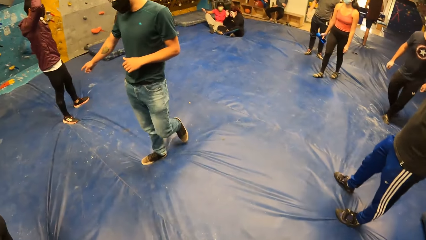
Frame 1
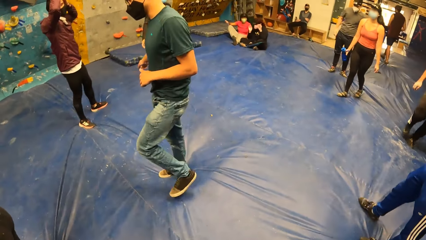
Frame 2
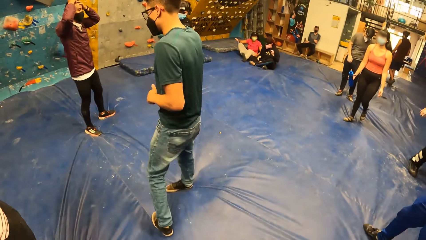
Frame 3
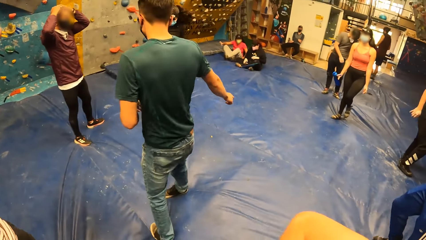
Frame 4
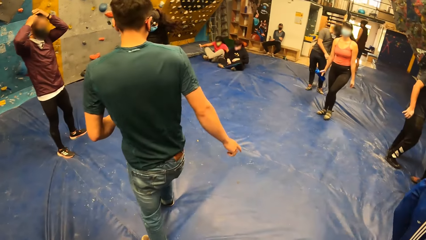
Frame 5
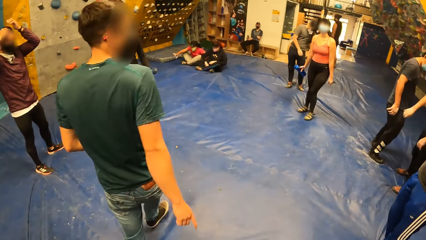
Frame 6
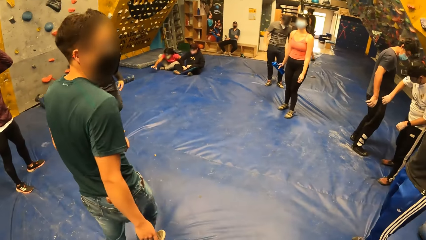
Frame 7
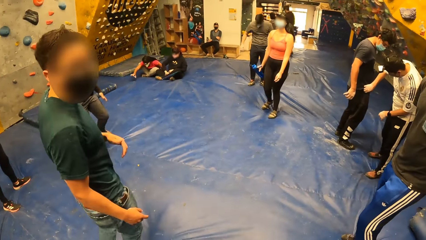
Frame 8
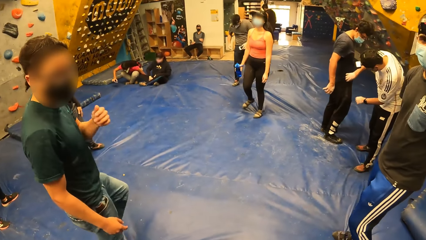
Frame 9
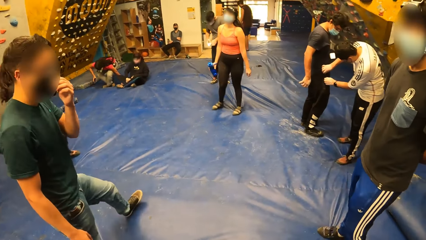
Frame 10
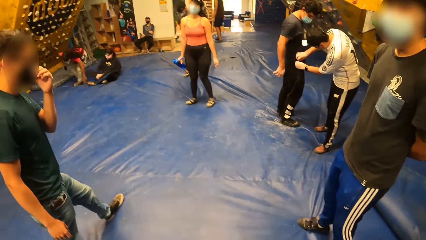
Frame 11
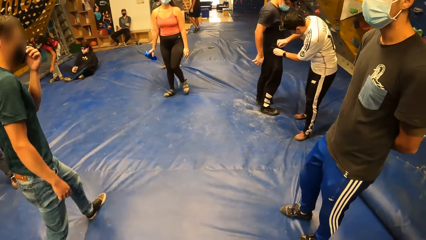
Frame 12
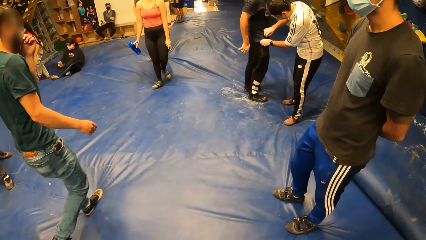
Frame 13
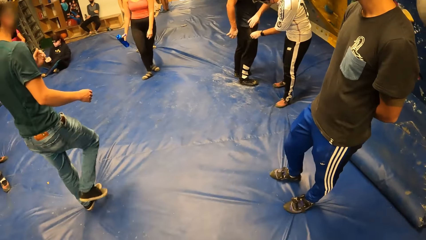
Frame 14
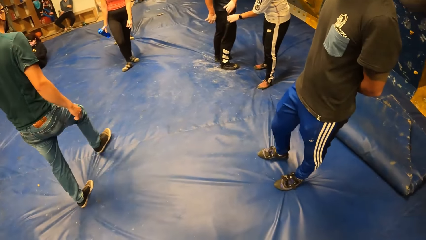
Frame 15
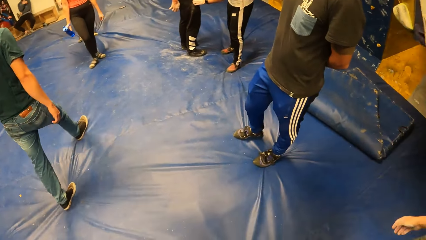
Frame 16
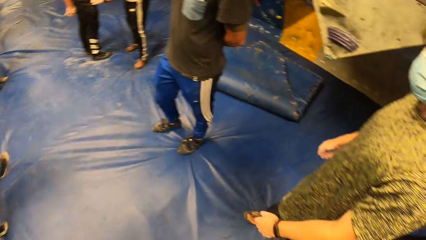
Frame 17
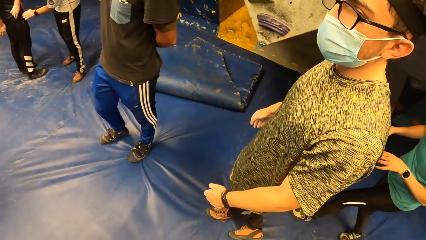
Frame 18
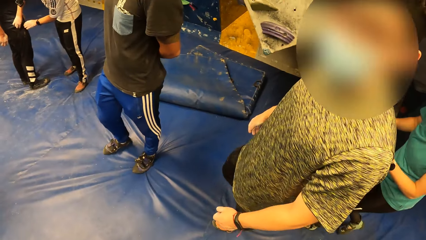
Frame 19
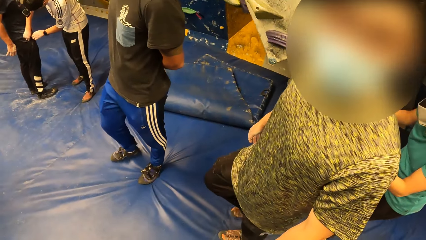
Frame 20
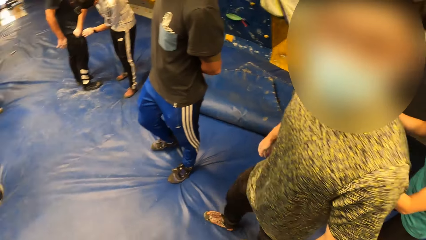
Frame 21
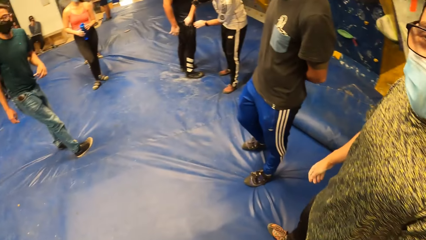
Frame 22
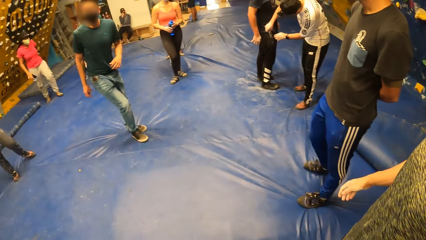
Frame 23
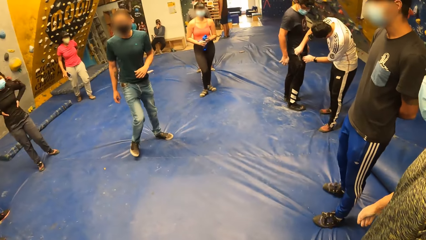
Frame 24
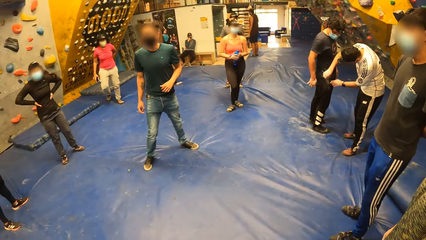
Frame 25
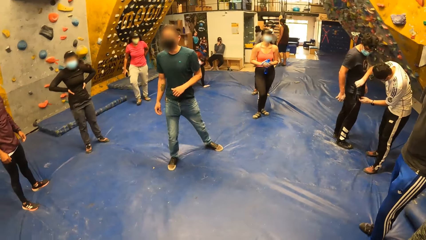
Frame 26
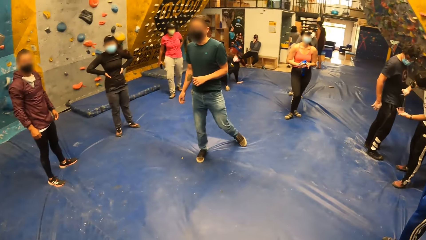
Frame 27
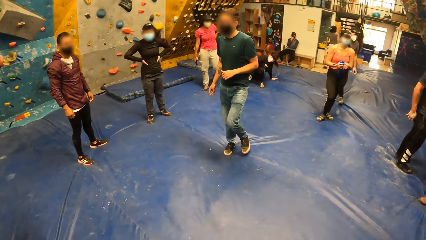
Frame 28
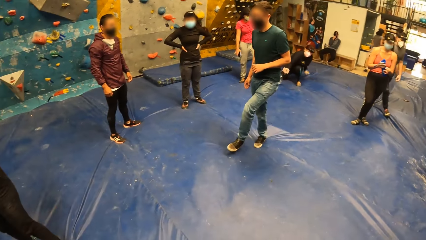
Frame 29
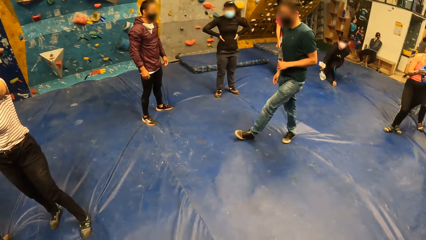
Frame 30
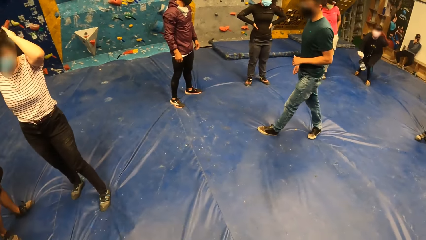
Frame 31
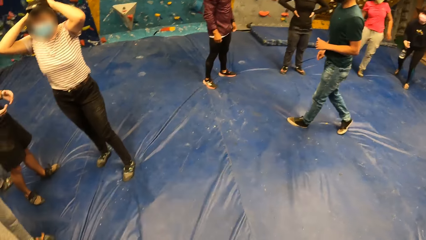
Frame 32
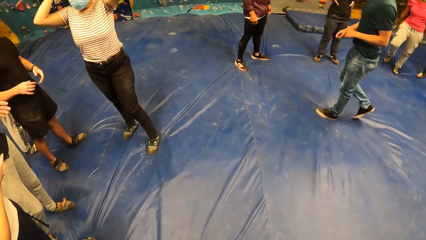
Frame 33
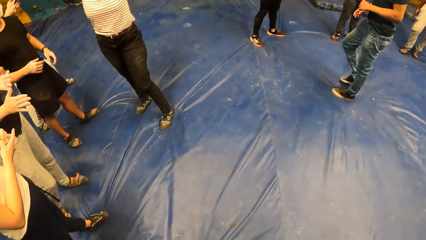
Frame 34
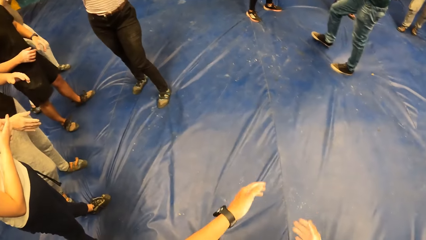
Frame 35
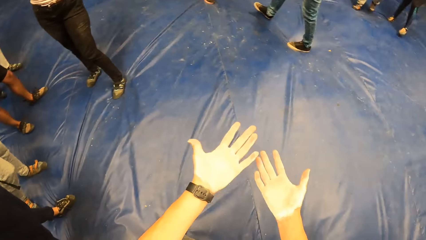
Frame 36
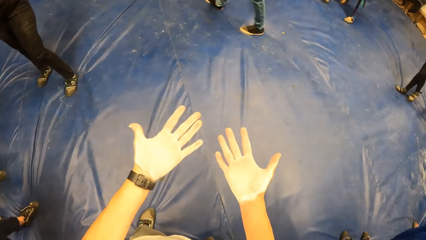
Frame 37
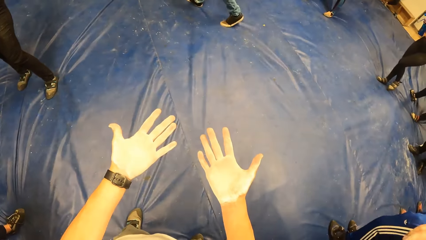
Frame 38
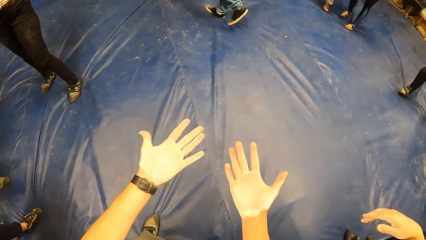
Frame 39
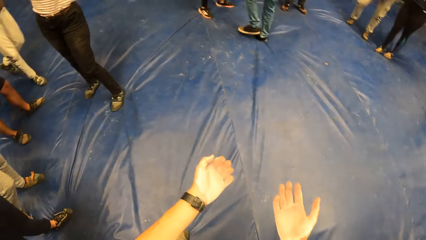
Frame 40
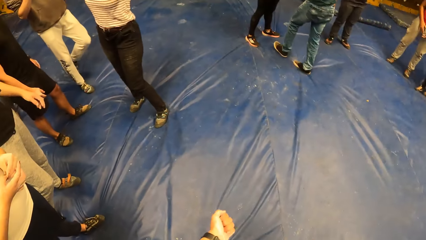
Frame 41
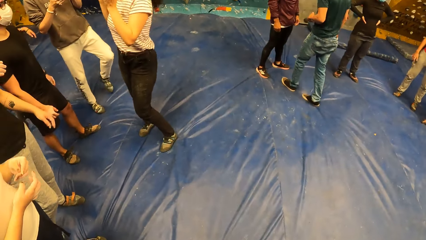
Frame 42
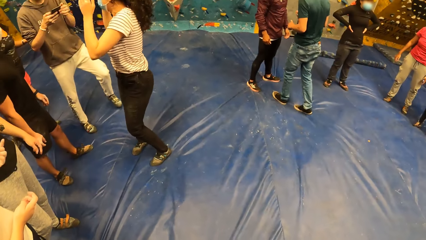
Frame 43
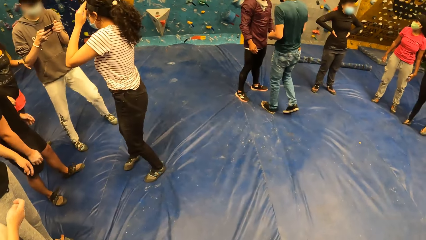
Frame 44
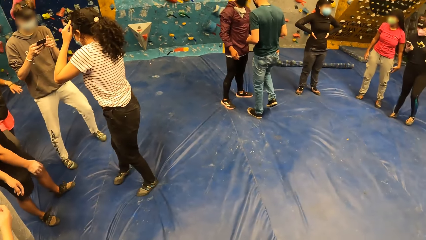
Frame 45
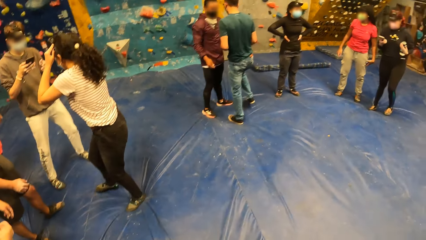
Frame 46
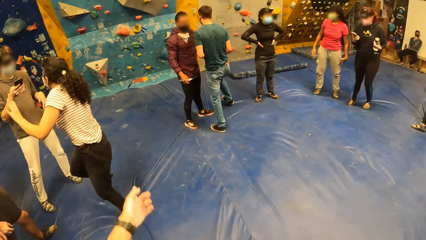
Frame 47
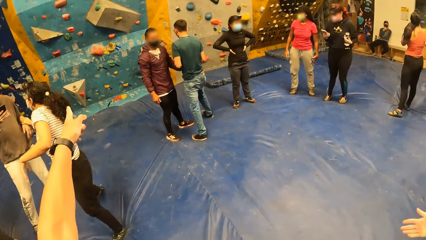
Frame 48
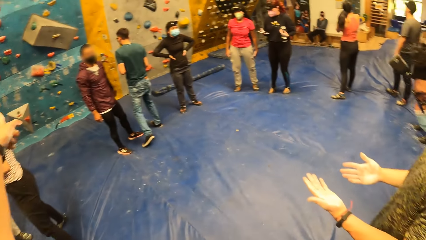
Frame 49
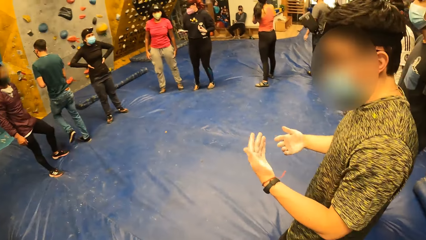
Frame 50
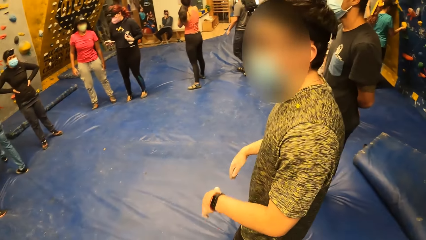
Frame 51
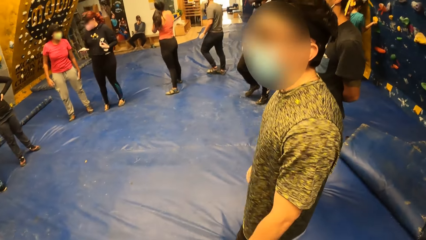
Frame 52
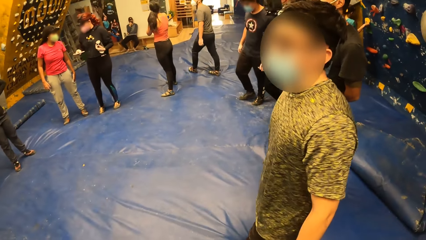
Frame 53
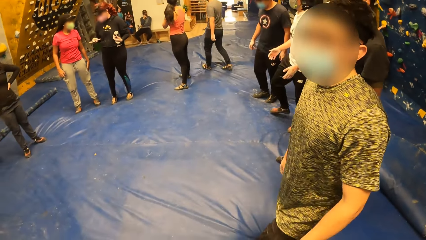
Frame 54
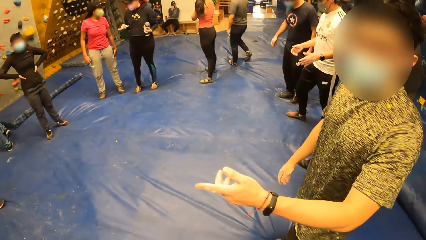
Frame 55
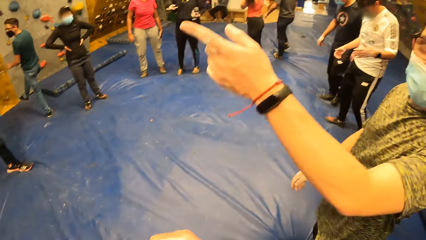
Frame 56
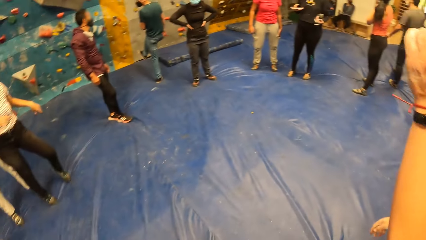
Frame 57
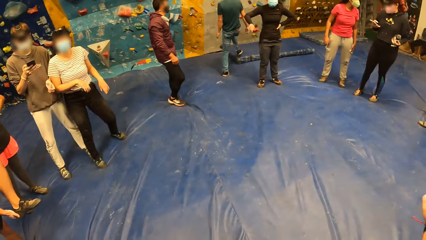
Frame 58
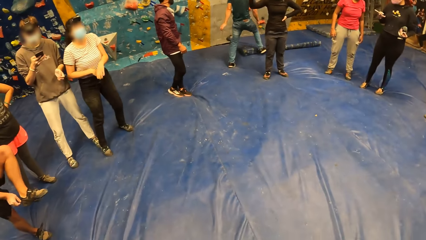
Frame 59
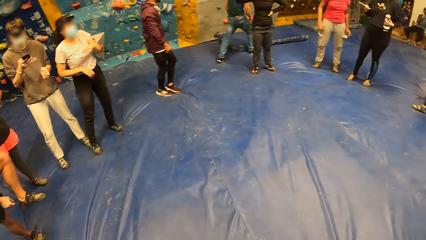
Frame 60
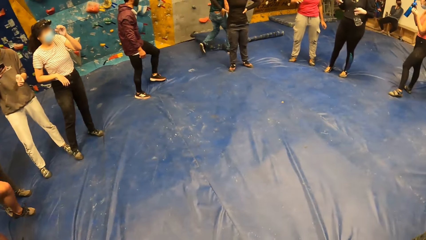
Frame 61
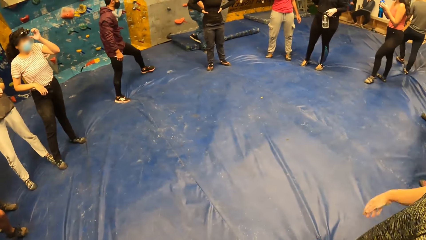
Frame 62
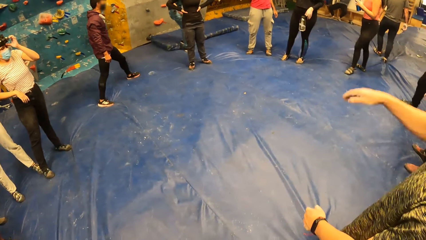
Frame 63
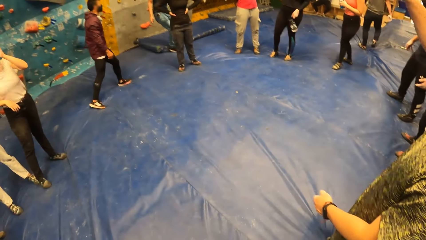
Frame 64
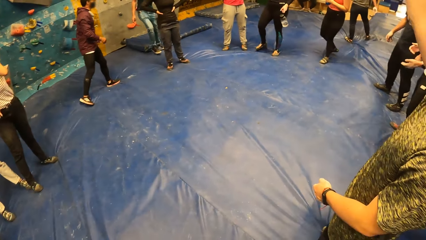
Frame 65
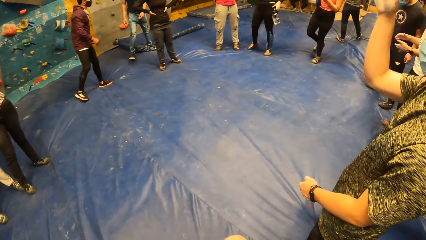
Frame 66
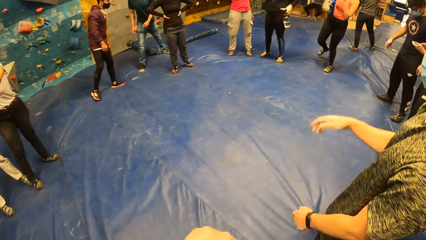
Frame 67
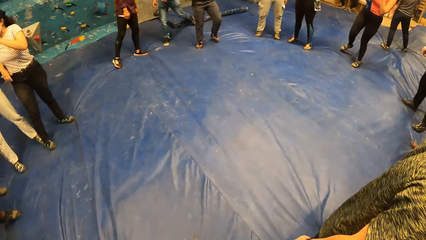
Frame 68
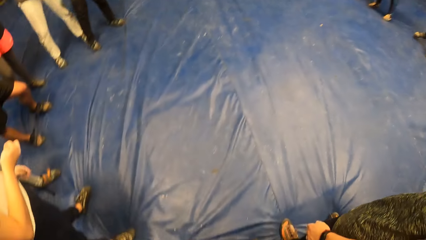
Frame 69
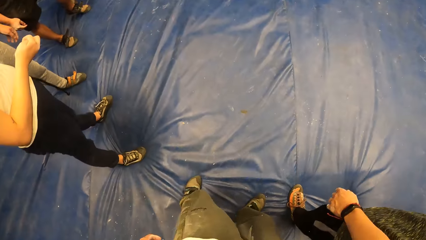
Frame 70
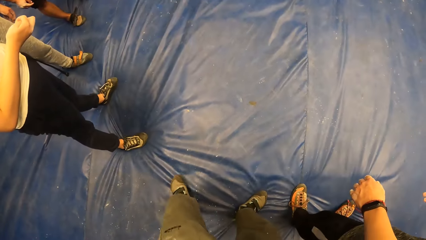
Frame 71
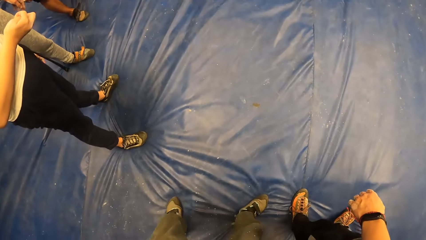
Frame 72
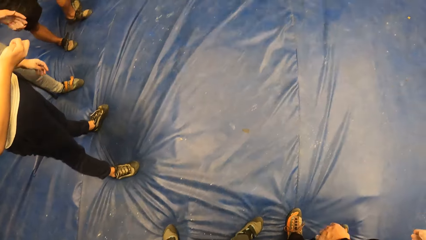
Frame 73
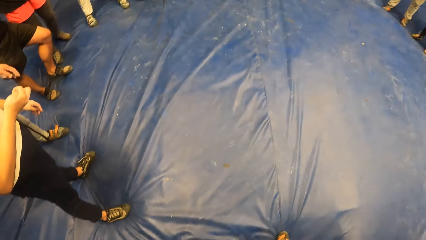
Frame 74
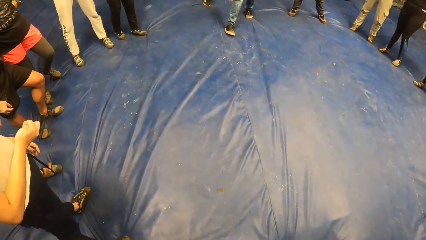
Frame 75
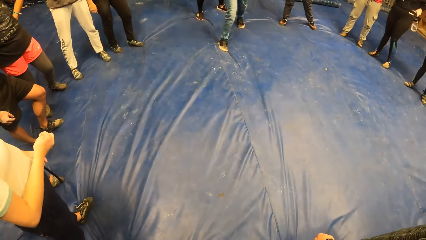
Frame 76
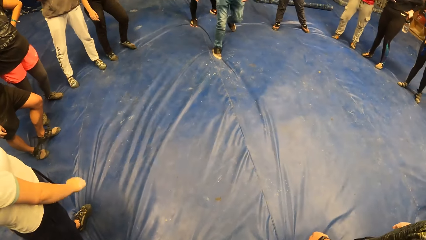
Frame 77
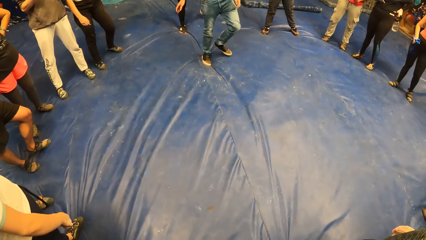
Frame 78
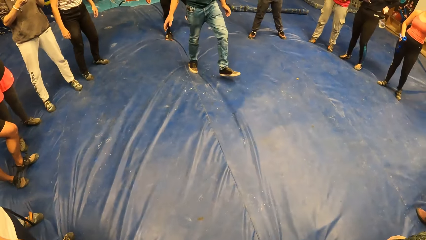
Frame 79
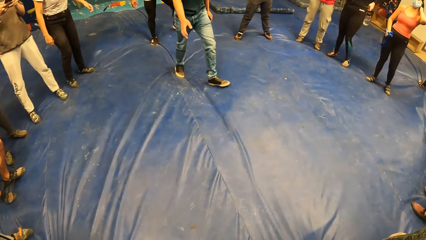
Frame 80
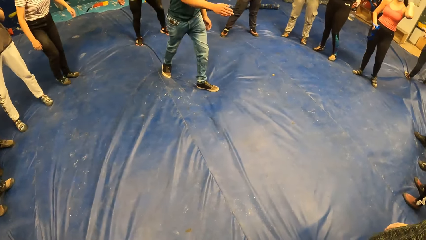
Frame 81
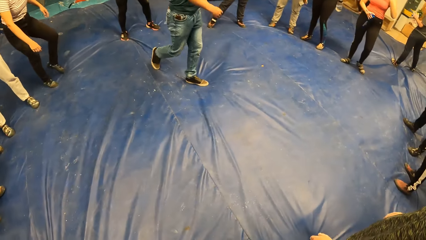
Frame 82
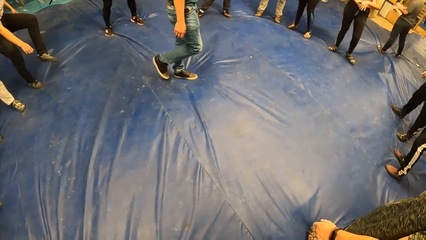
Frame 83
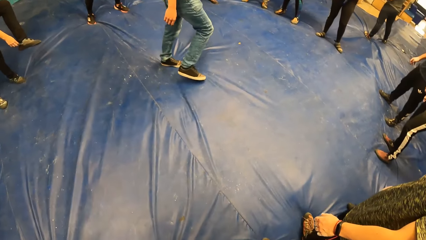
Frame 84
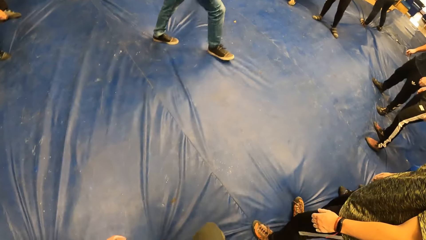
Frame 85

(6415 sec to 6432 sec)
The camera wearer stretches hands. They look around the room.
